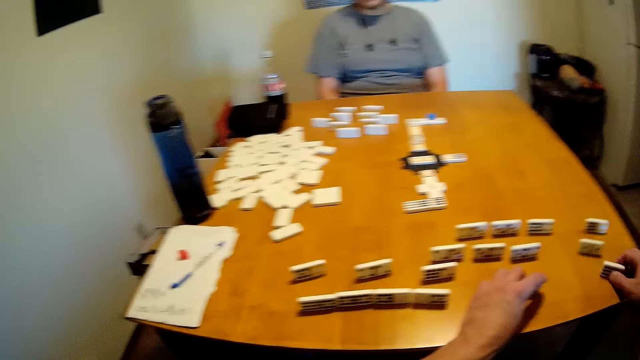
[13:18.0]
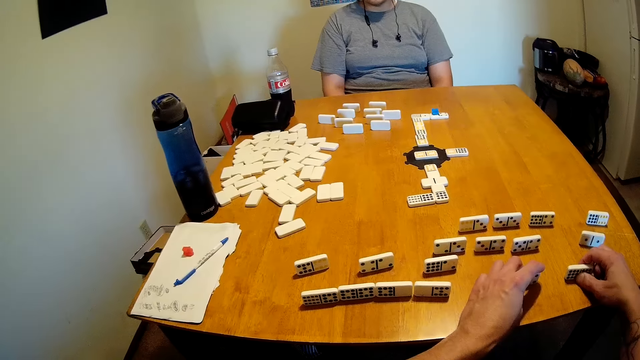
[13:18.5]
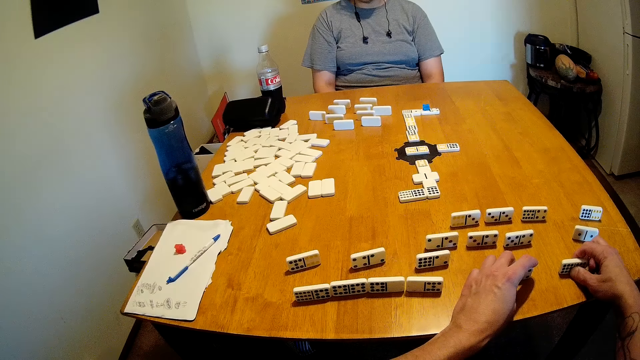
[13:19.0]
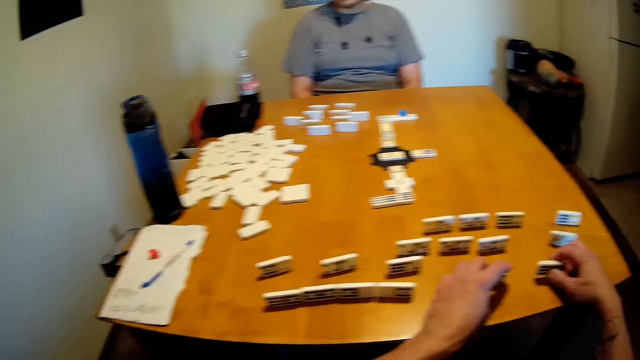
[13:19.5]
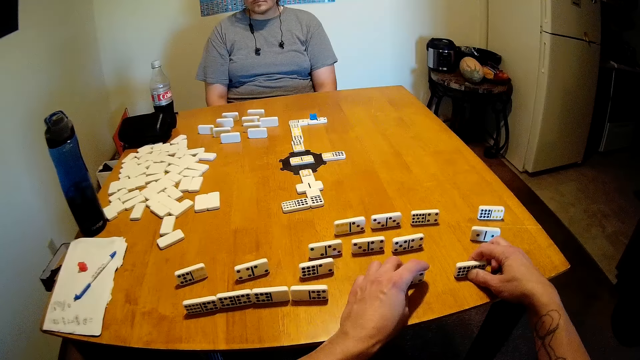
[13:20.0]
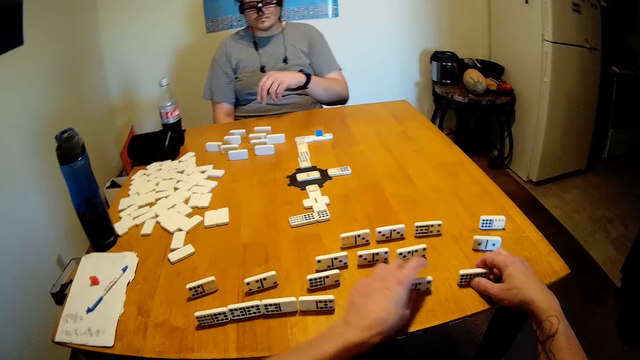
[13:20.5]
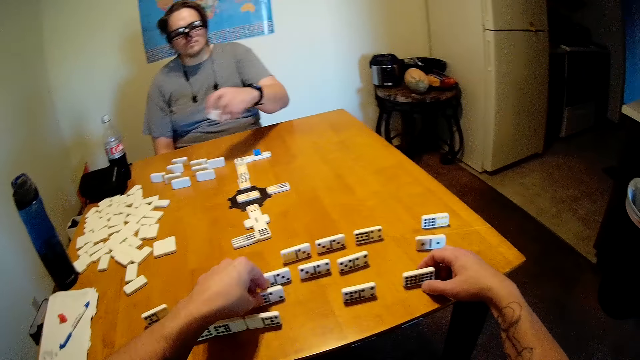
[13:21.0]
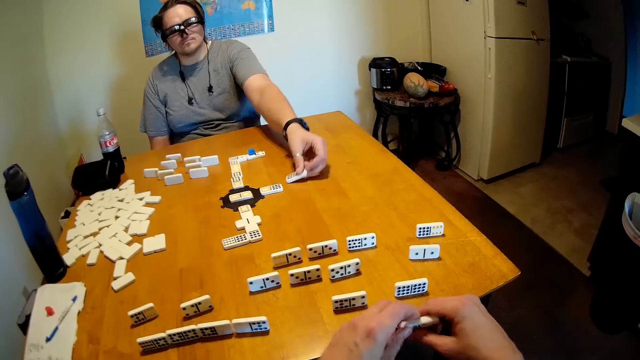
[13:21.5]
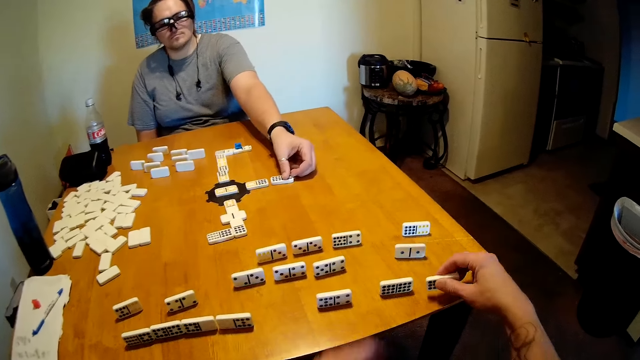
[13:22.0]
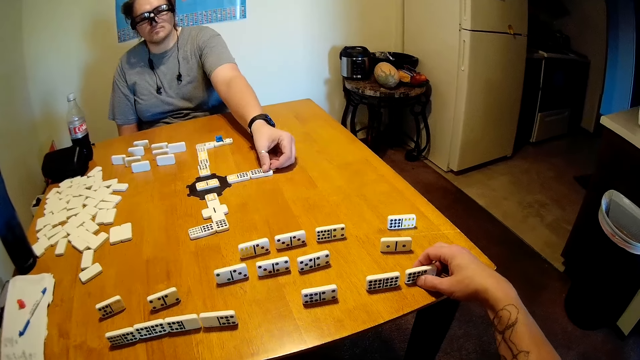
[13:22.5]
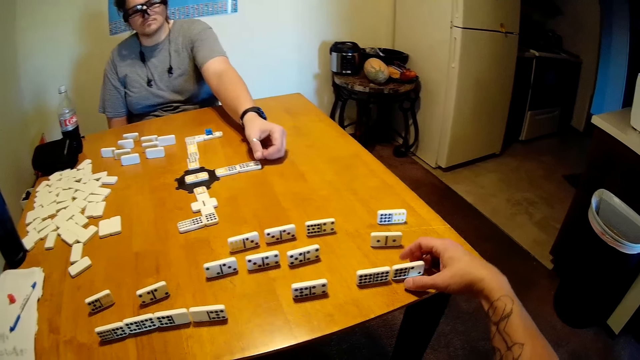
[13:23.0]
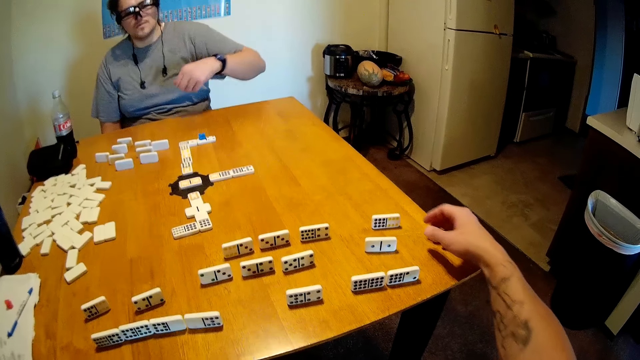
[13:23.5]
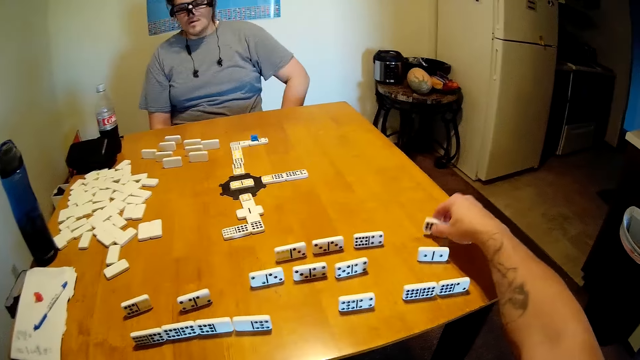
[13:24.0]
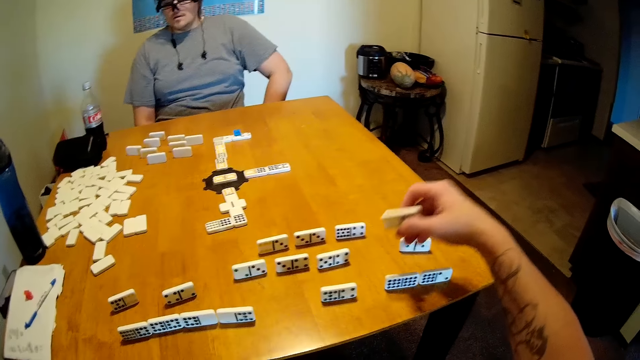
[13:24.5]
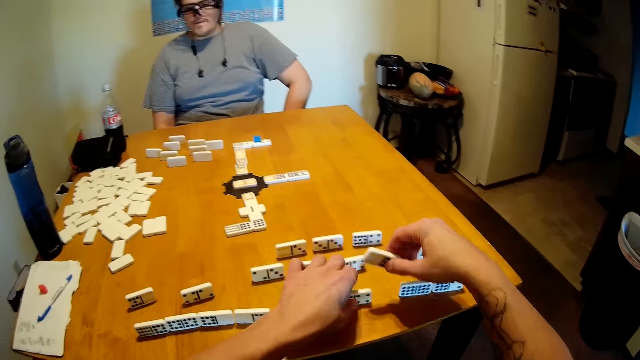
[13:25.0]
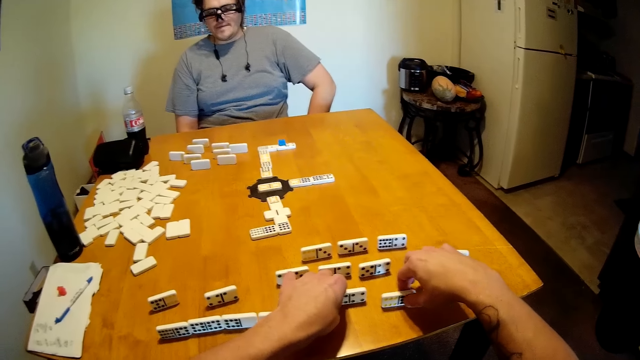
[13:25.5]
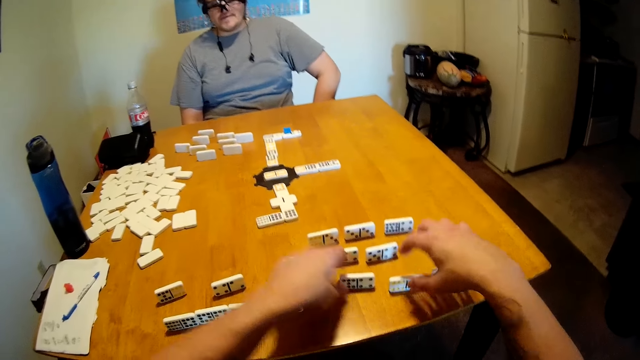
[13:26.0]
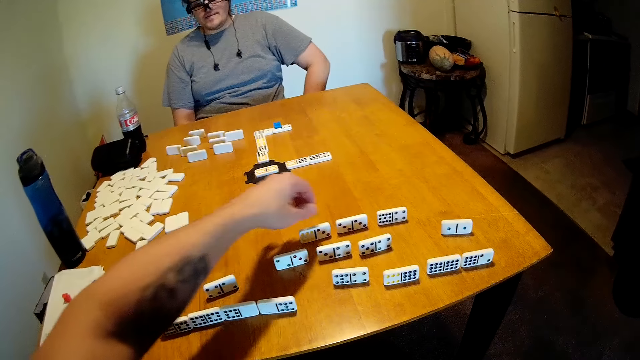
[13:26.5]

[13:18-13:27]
The camera wearer holds the dominoes. They hit the dominoes on the table. A man picks up the dominoes and arranges the dominoes on the table. The camera wearer arranges the dominoes. They pick up the dominoes. They arrange the dominoes.

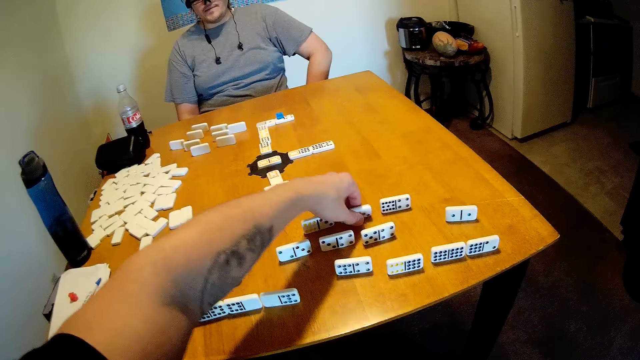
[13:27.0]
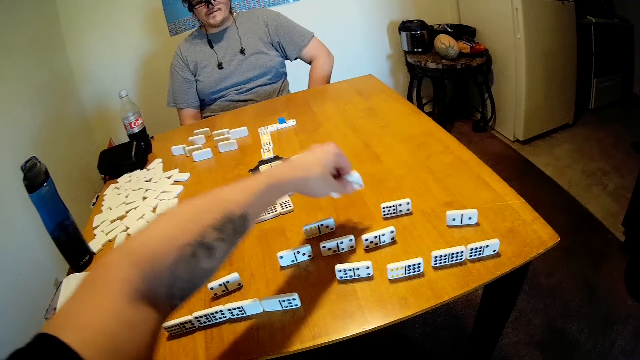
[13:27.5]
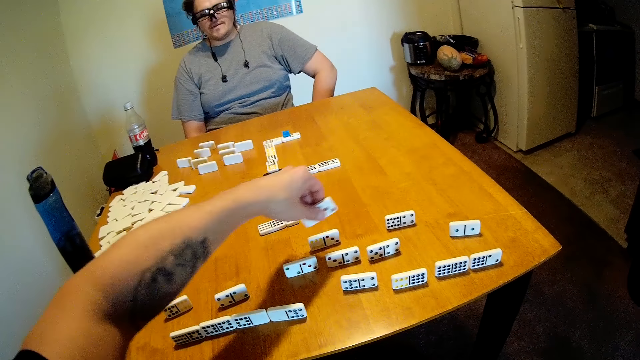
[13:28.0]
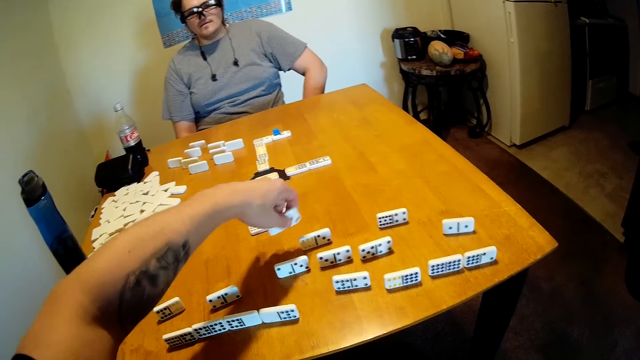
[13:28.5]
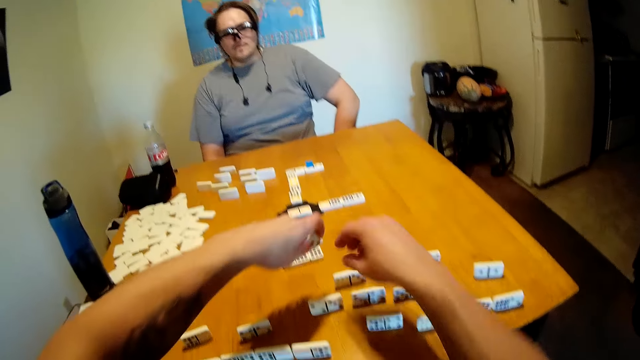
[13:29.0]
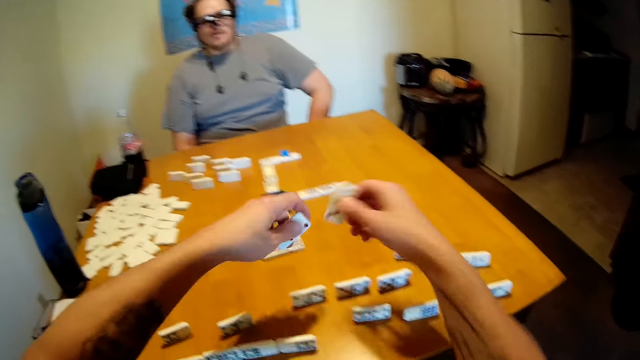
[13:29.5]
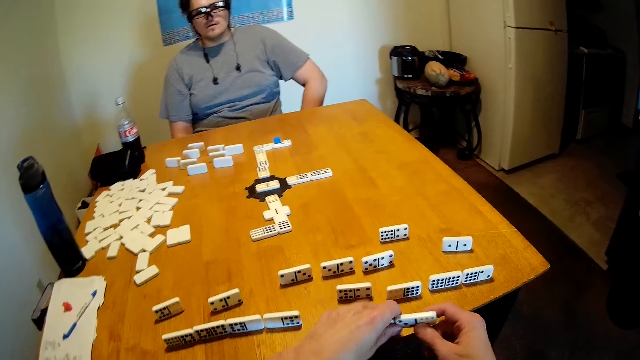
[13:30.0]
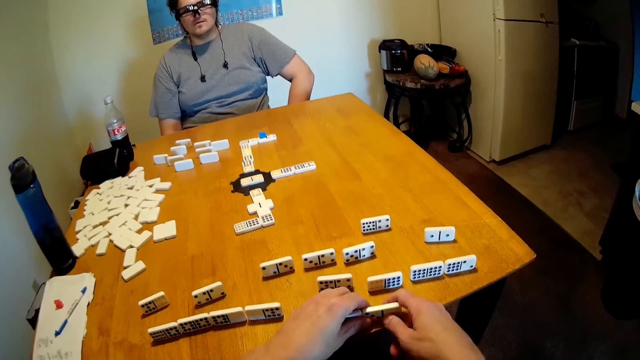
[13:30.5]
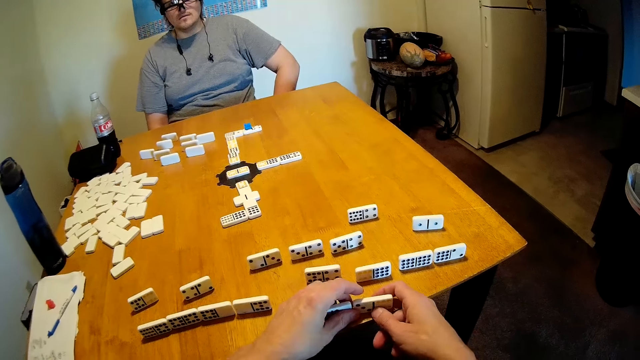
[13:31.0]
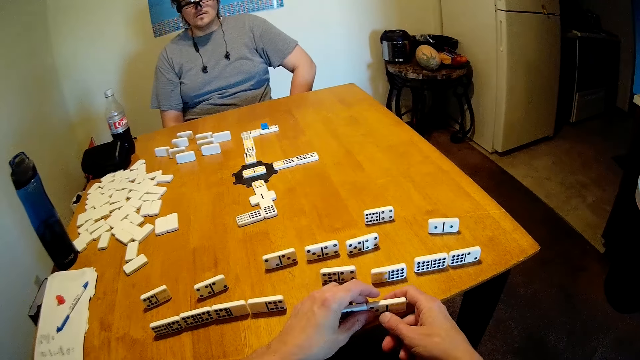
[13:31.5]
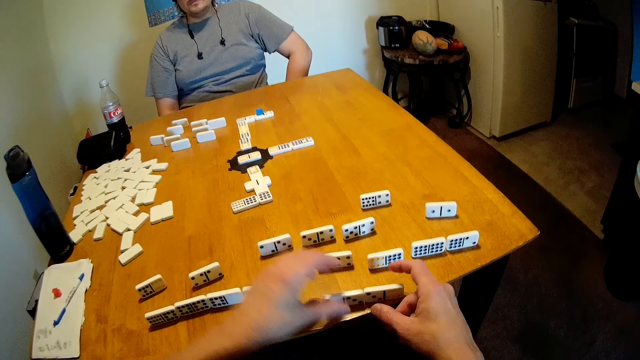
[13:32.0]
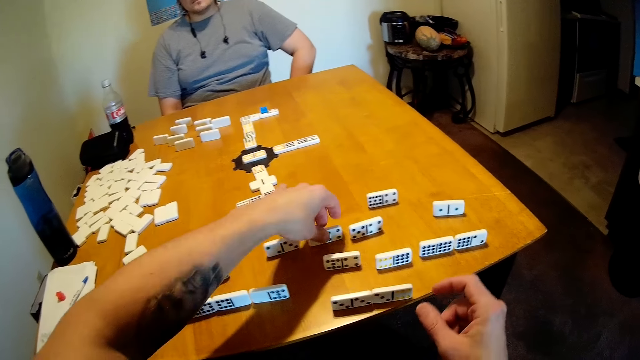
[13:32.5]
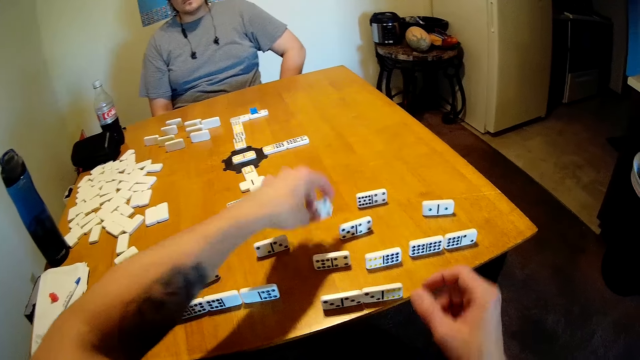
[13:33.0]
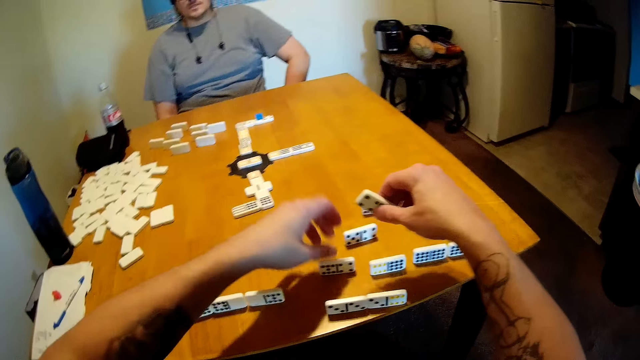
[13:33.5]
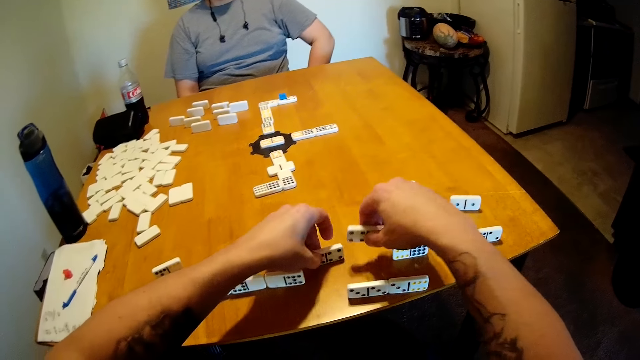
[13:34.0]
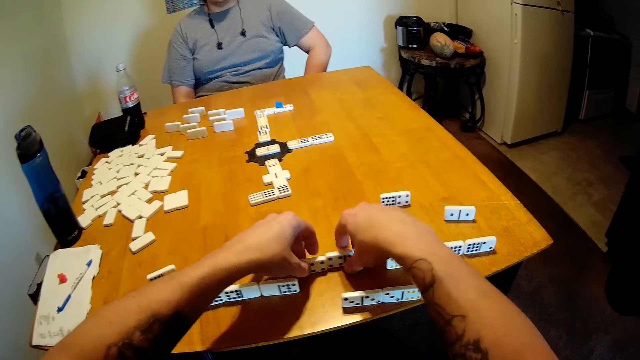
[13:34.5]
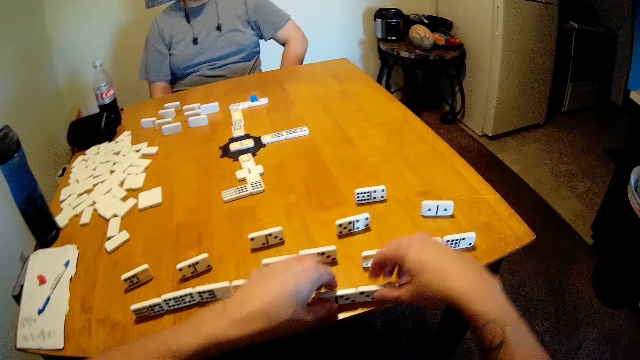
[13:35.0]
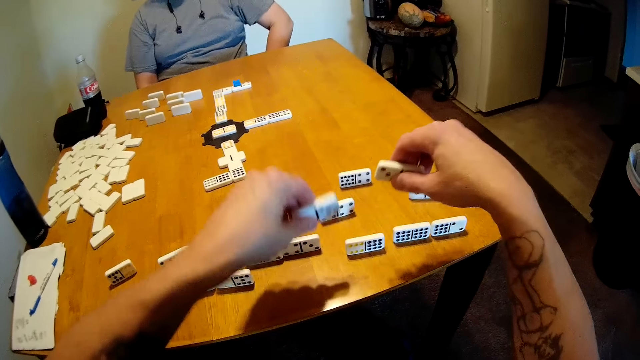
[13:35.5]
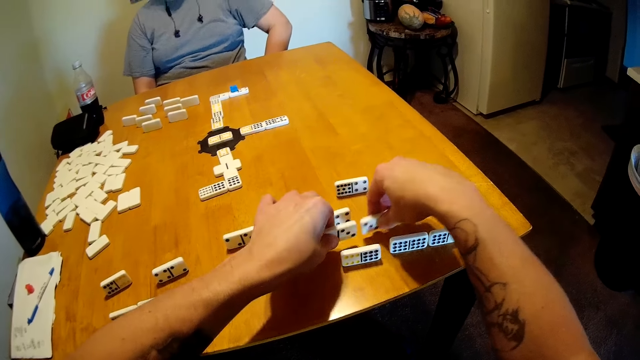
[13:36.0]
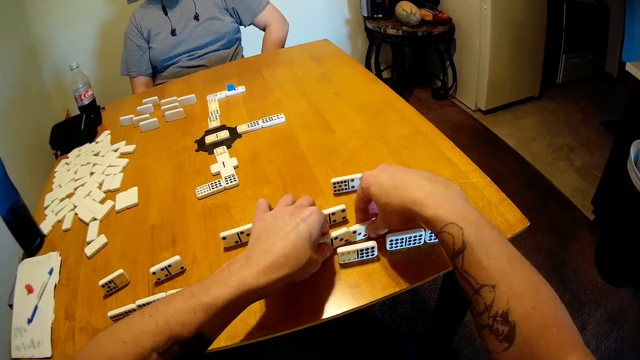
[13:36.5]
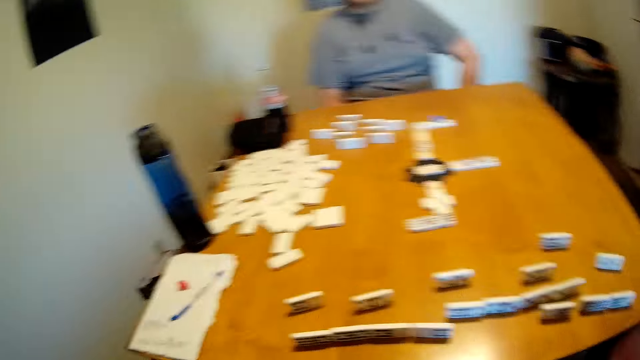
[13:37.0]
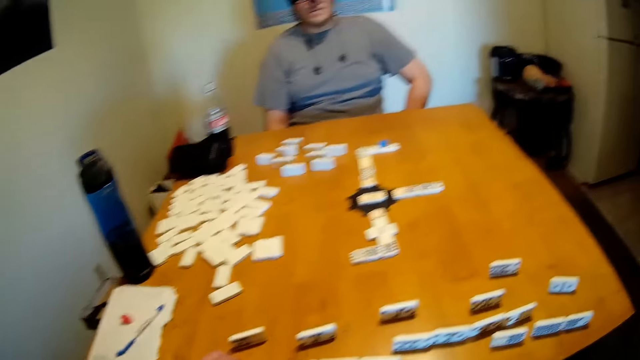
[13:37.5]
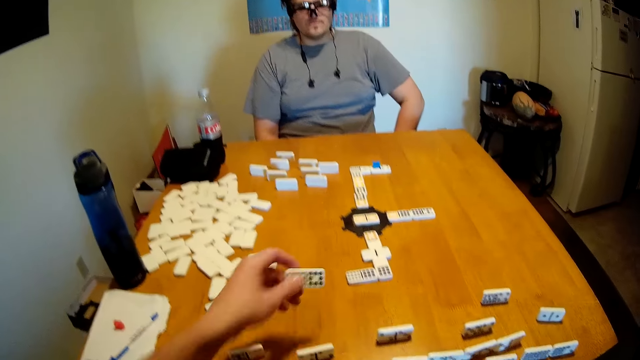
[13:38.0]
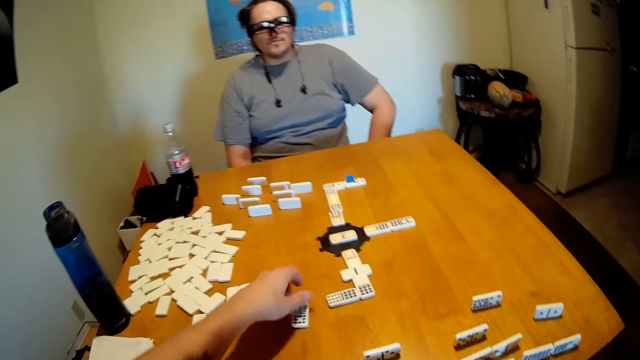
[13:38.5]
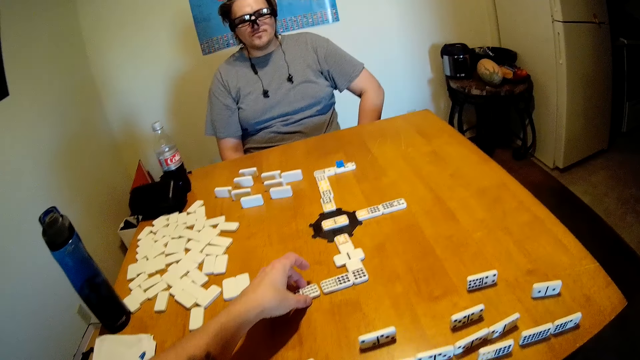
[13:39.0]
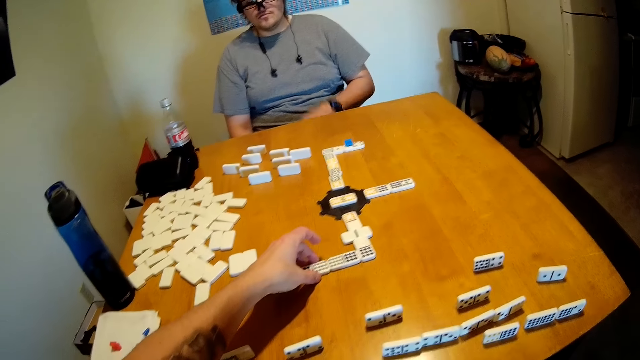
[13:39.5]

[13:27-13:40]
The camera wearer picks up the dominoes. They hold the dominoes. They pick up the dominoes. They arrange the dominoes. They pick up the dominoes. They hold the dominoes. They arrange the dominoes. They pick up the dominoes. They arrange the dominoes. They pick up the dominoes. They put the dominoes on the table.
